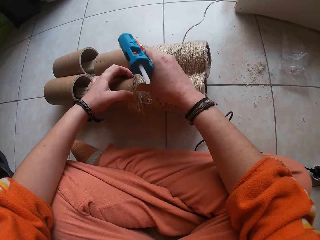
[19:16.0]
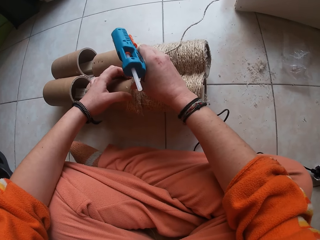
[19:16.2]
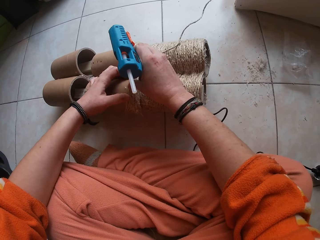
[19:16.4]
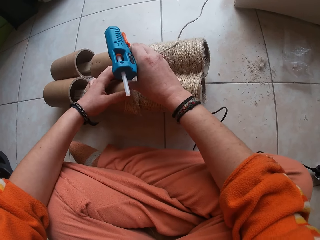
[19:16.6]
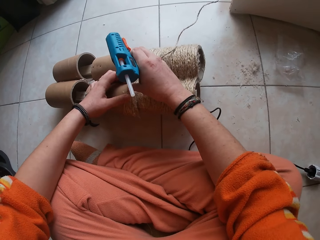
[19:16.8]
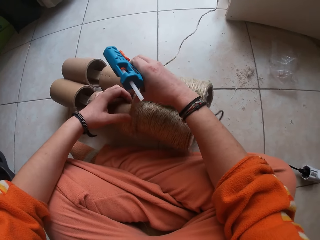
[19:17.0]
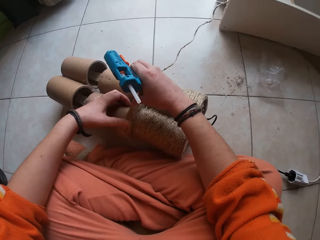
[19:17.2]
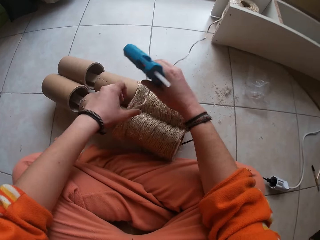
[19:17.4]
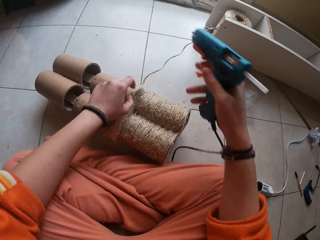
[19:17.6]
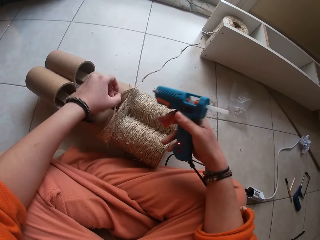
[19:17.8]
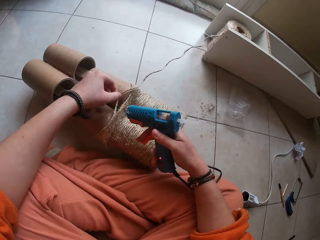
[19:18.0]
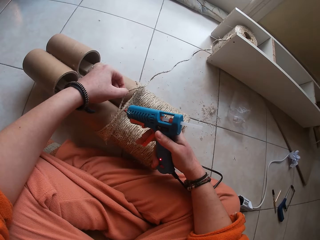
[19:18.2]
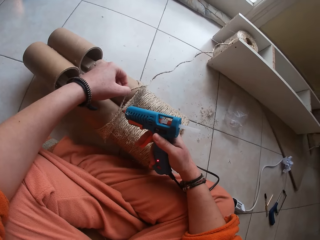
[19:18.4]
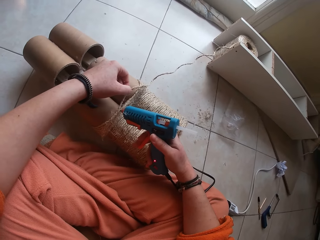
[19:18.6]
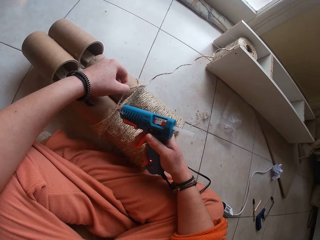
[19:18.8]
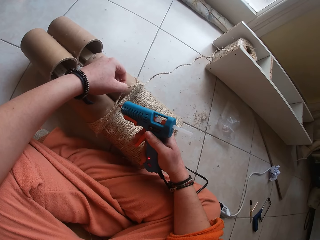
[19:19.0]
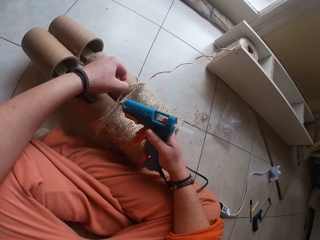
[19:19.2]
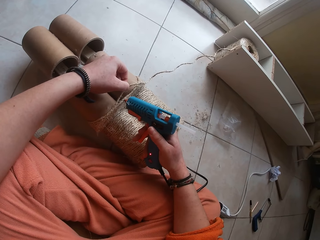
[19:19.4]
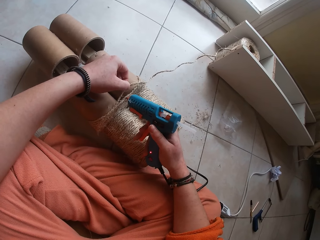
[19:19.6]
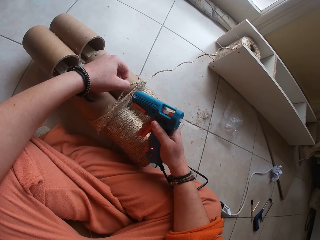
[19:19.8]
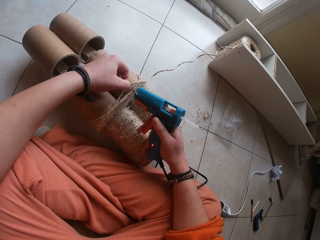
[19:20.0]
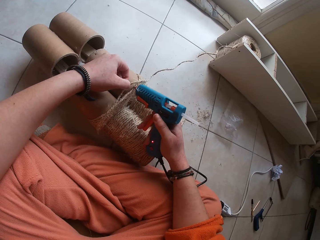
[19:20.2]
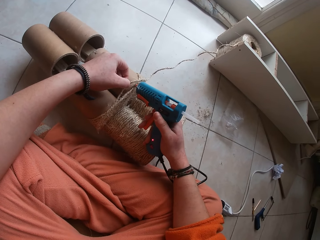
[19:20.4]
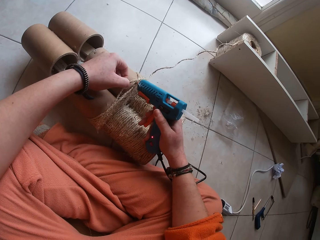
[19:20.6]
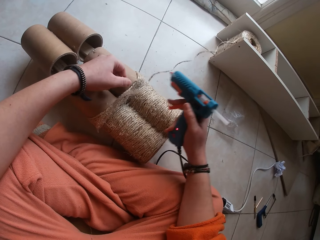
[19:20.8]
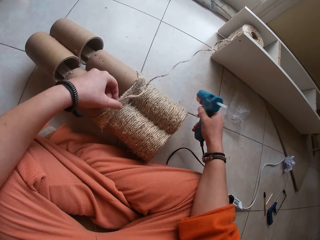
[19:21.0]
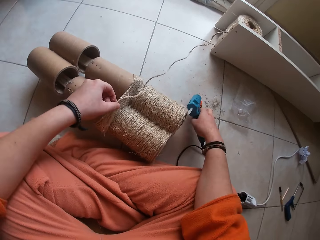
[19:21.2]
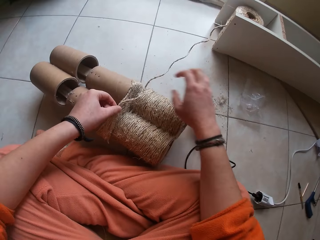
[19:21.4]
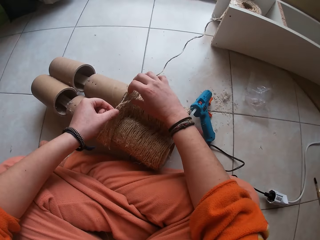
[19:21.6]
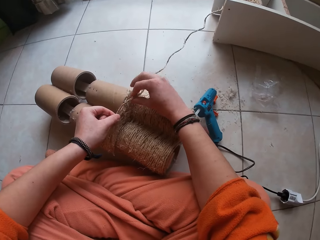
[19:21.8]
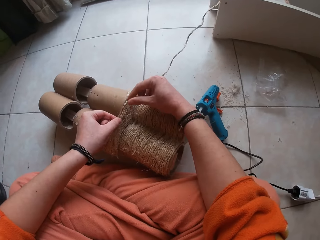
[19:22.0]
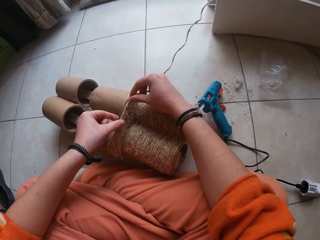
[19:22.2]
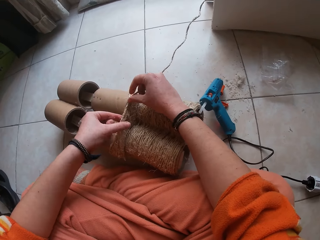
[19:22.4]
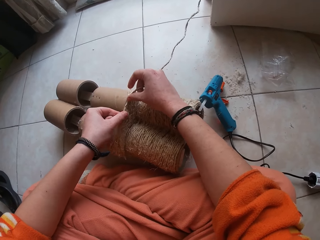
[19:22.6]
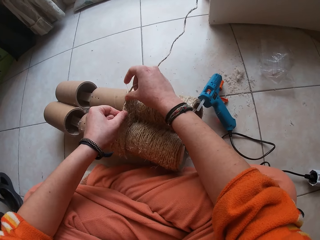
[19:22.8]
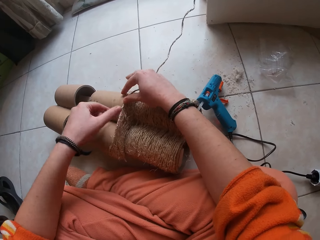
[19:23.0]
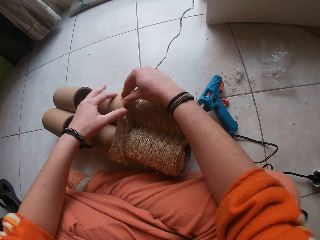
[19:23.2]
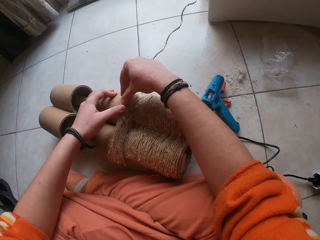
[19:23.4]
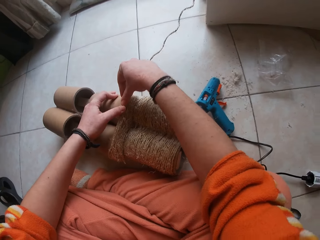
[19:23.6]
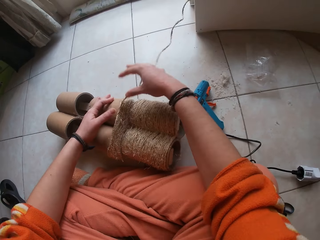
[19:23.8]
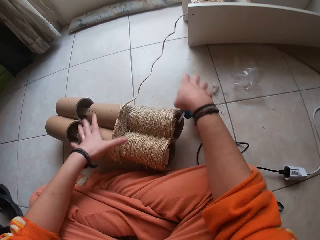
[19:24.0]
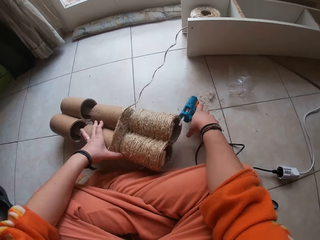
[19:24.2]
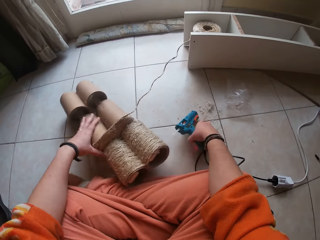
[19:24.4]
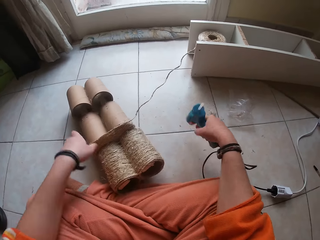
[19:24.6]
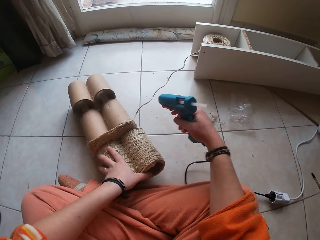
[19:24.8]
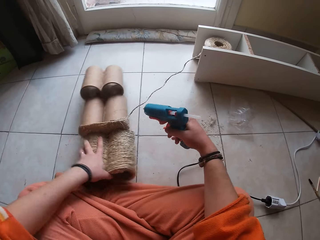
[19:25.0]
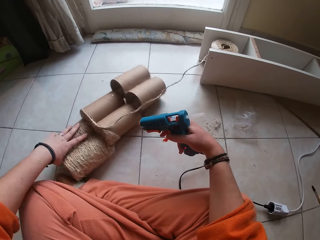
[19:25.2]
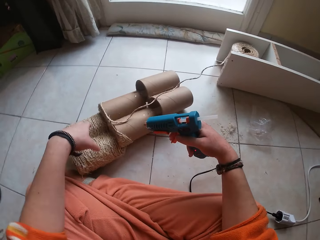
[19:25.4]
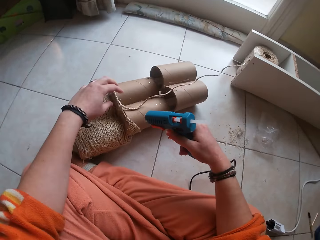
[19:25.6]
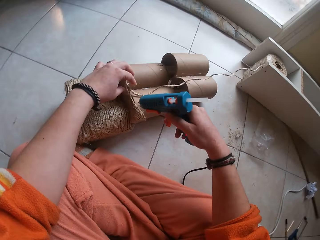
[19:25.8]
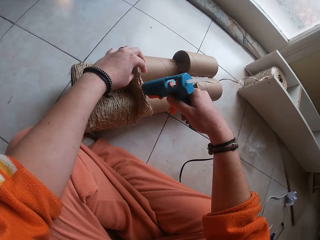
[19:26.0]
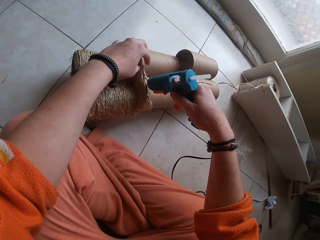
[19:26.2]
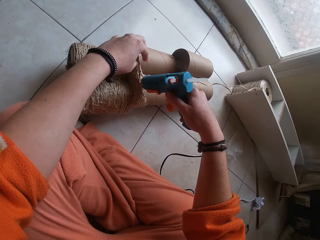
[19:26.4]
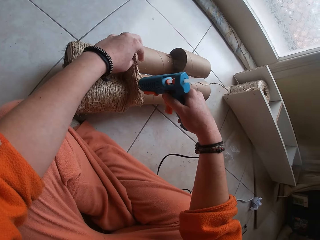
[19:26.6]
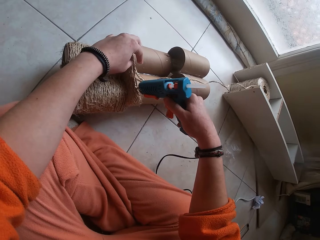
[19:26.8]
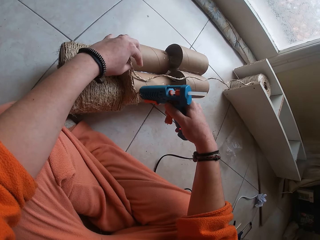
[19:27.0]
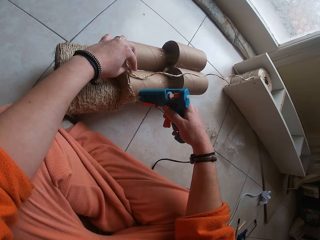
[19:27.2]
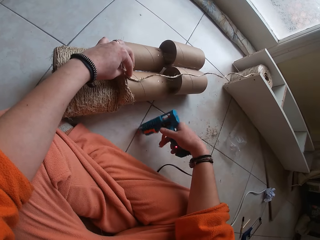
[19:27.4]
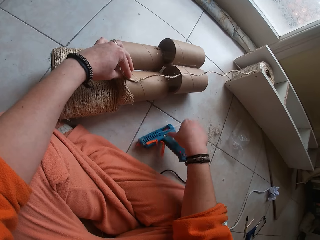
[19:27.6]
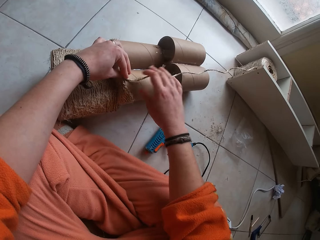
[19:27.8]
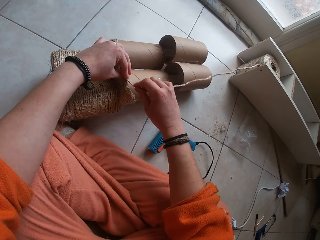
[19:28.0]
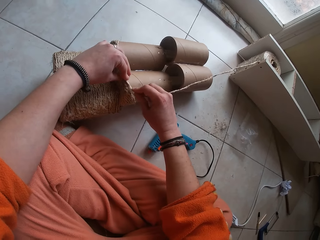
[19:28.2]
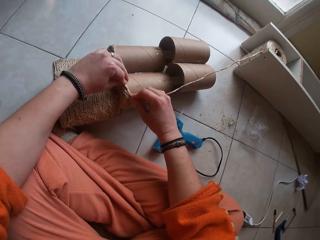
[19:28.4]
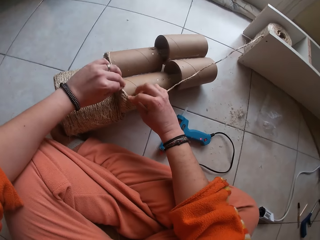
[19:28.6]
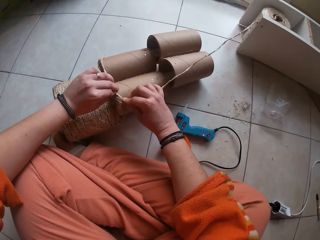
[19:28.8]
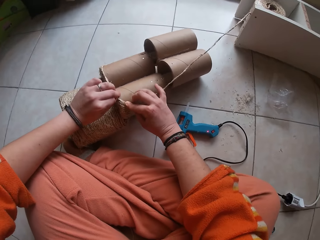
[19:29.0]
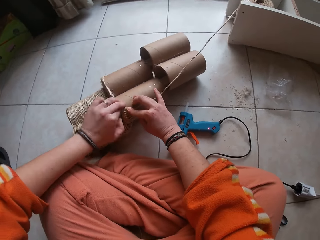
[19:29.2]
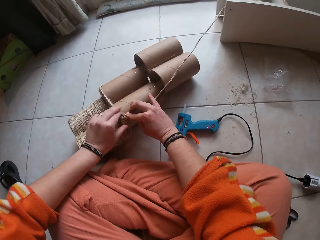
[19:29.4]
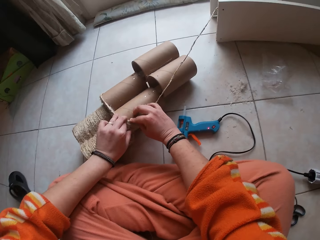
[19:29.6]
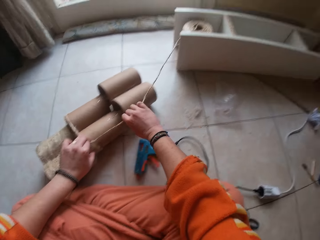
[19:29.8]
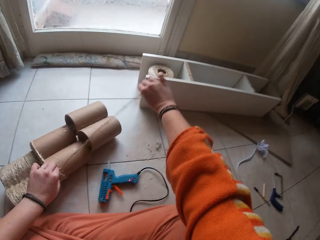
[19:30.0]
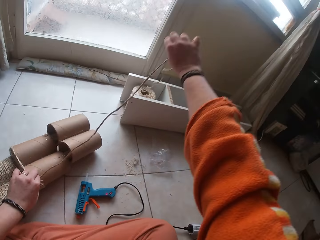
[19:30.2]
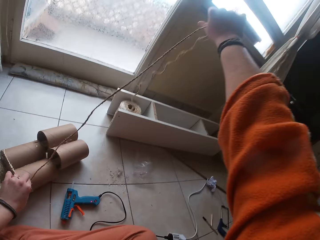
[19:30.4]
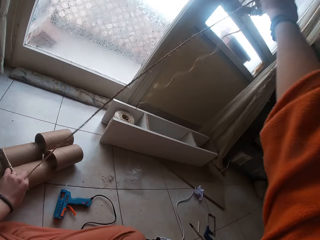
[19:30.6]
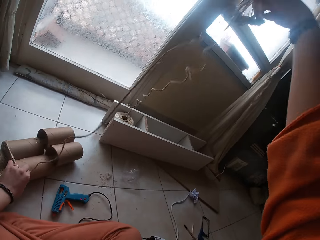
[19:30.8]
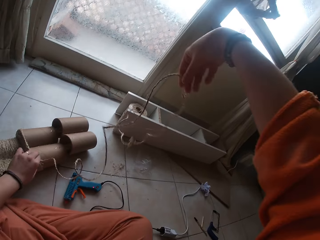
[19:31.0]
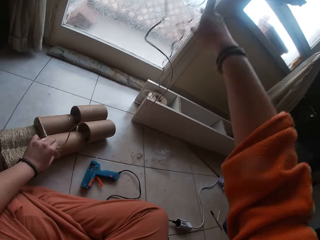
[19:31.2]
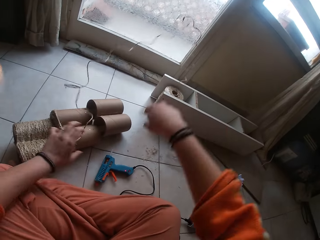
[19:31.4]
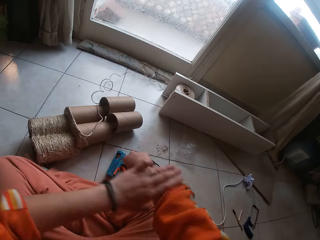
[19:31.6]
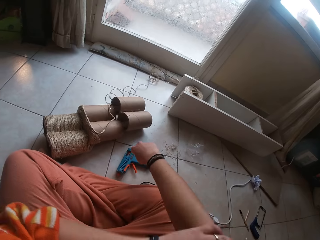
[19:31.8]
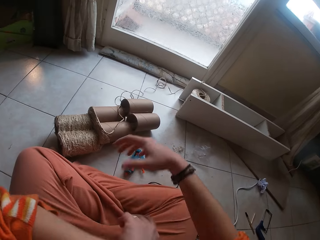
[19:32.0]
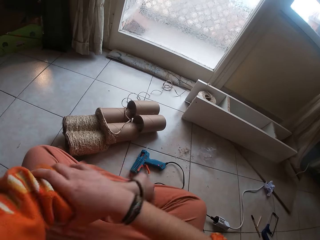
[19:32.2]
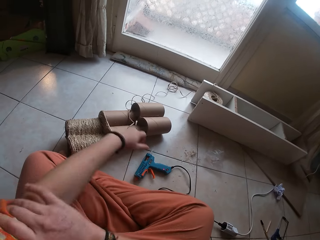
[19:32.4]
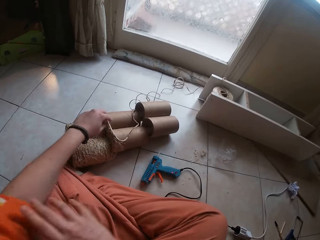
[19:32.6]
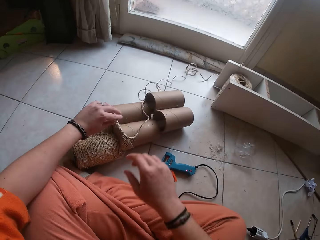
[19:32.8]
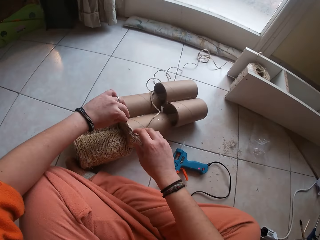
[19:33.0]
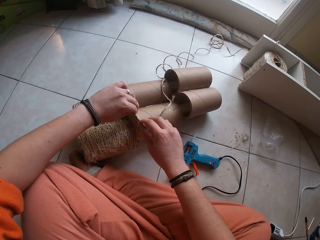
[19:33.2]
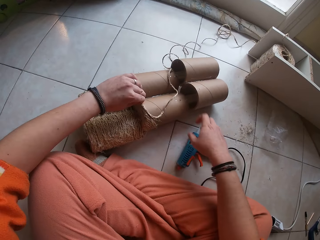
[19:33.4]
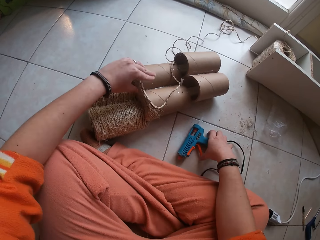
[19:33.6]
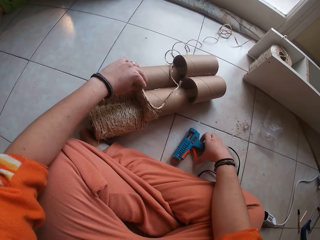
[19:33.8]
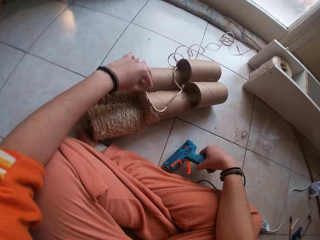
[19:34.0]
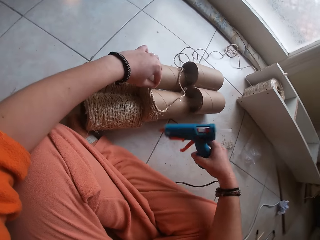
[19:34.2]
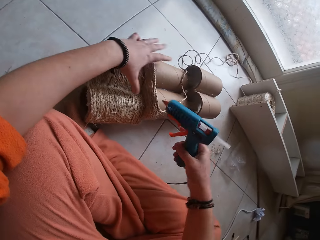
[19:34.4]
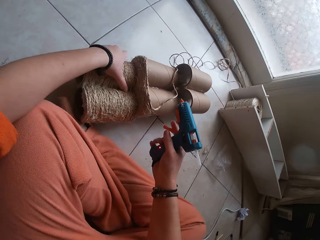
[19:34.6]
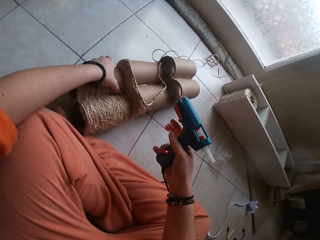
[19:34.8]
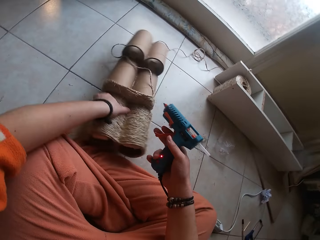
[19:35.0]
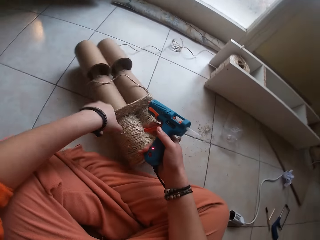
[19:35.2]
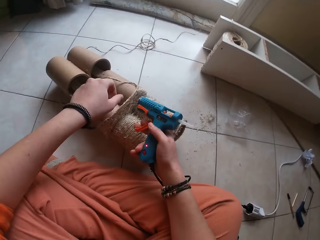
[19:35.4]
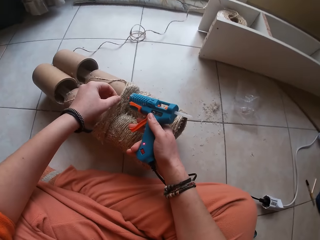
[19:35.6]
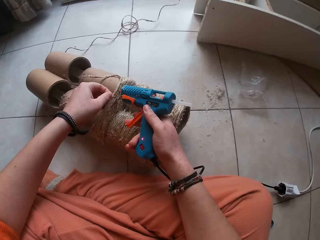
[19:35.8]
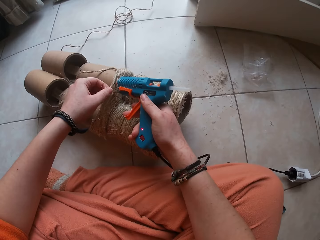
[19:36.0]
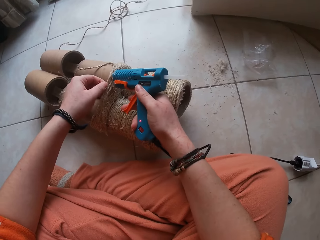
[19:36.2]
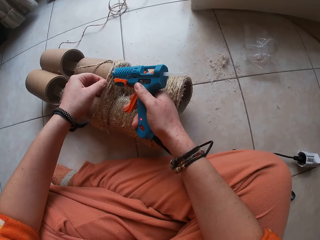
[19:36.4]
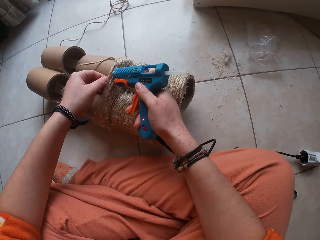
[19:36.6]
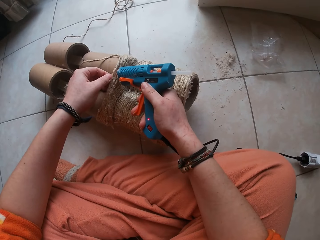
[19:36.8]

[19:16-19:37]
The camera wearer gums the rope on the craft with both hands. They apply glue on the craft with the glue gun in her right hand. They drop the glue gun on the floor with her right hand. They gum the rope on the craft with both hands. They pick up the glue gun from the floor with his right hand. They adjust the craft on the floor with her left hand. They apply glue on the craft with the glue gun in her right hand. They drop the glue gun on the floor with her right hand. They gum the rope on the craft with both hands. They pull the rope from a rope bundle with her right hand. They adjust her right sleeve with her left hand. They adjust her left sleeve with her right hand. They fold the jacket on the hand. They hold the rope on the craft with her left hand. They pick up the glue gun from the floor with her right hand. They adjust the craft on the floor with her left hand. They apply glue on the craft with the glue gun in her right hand.
